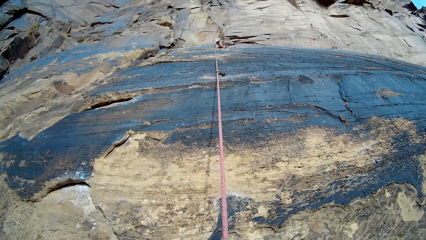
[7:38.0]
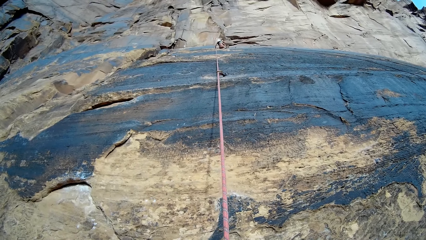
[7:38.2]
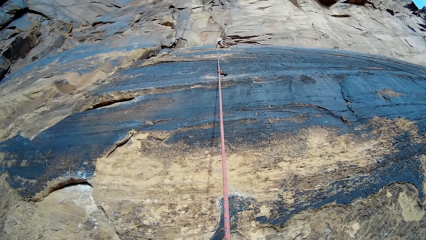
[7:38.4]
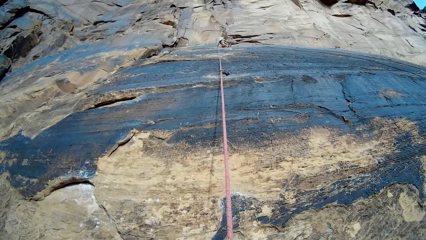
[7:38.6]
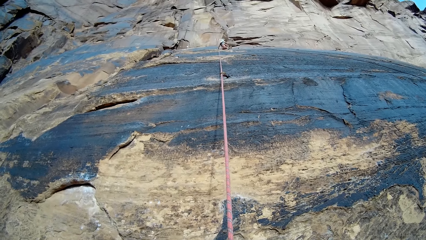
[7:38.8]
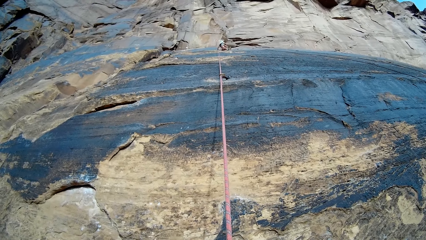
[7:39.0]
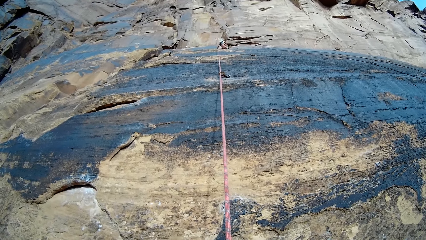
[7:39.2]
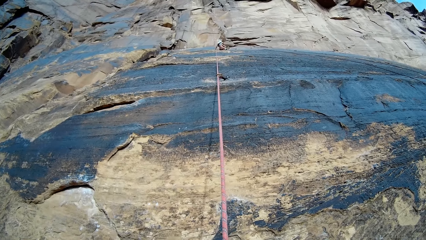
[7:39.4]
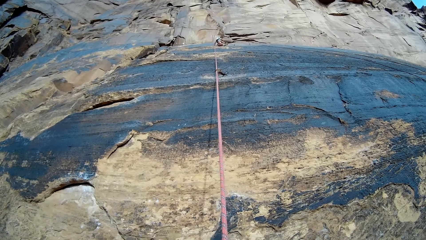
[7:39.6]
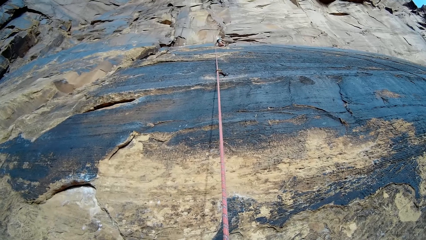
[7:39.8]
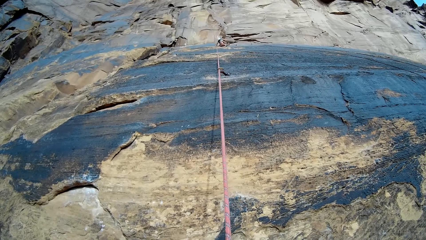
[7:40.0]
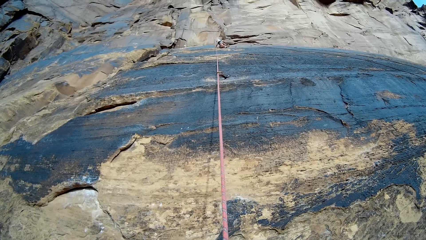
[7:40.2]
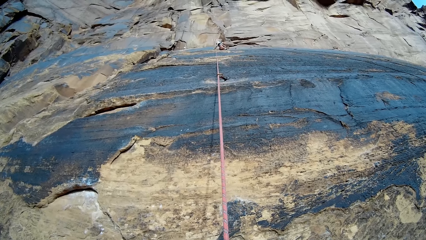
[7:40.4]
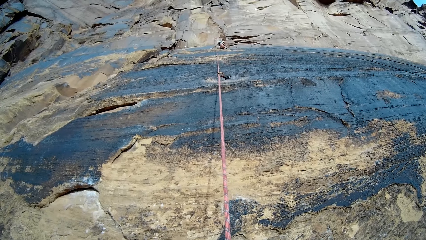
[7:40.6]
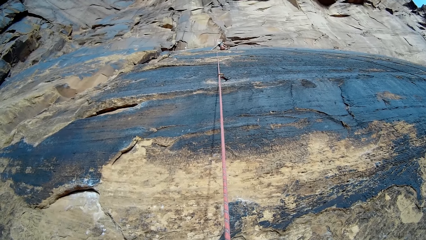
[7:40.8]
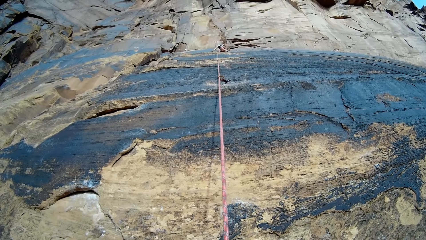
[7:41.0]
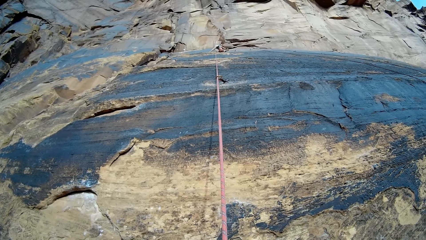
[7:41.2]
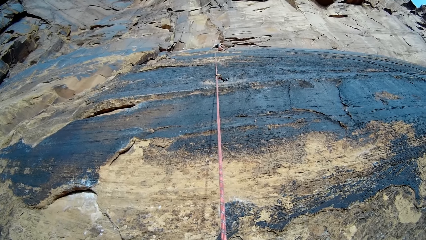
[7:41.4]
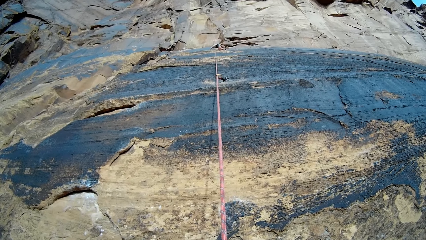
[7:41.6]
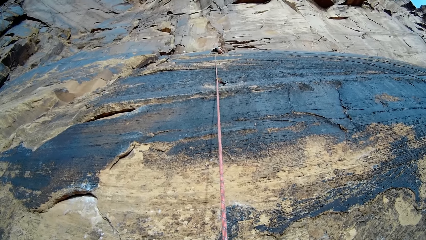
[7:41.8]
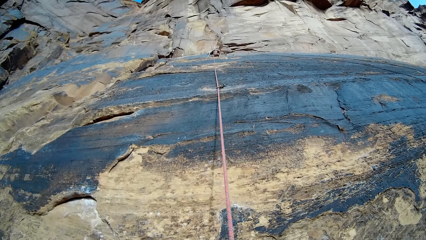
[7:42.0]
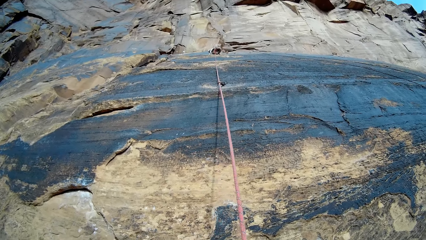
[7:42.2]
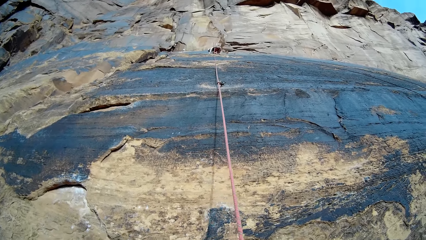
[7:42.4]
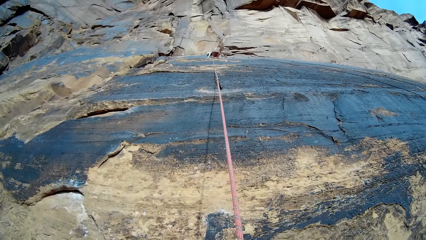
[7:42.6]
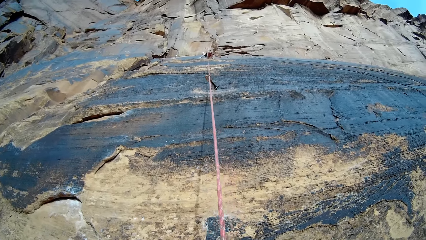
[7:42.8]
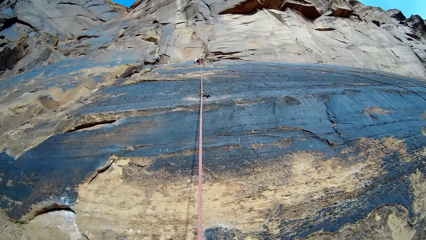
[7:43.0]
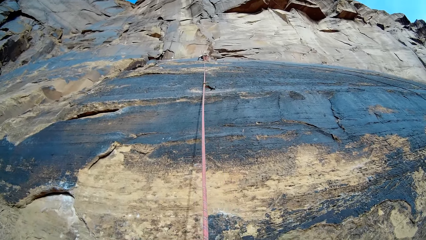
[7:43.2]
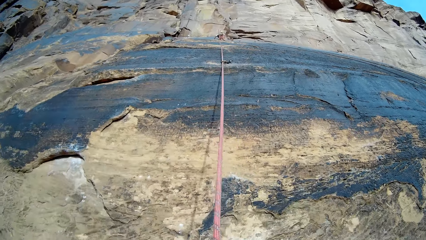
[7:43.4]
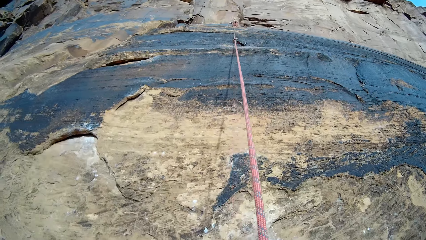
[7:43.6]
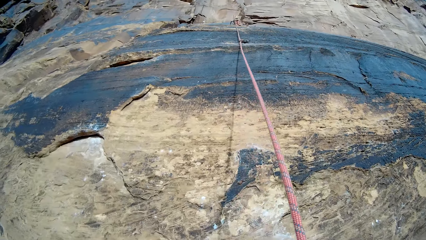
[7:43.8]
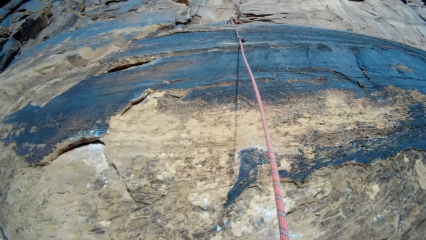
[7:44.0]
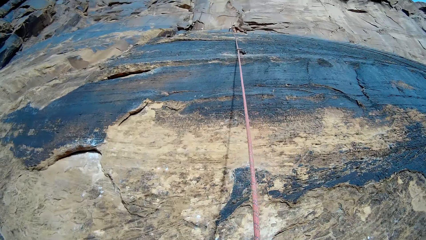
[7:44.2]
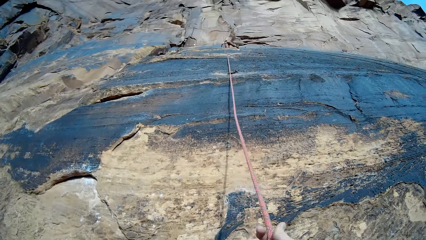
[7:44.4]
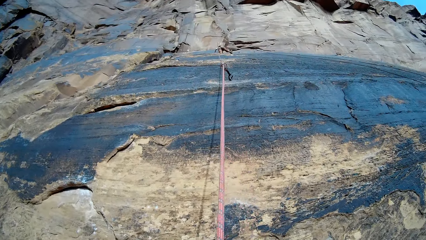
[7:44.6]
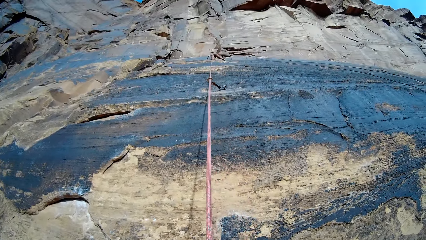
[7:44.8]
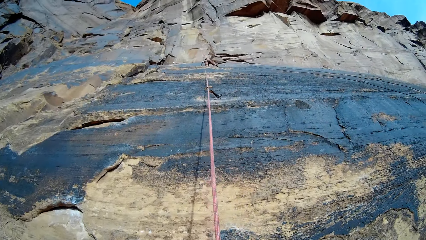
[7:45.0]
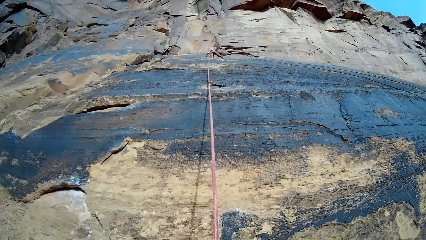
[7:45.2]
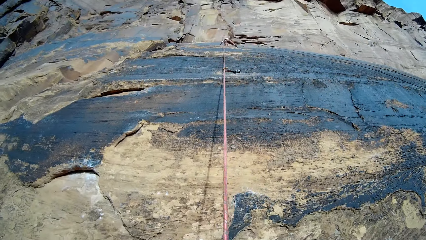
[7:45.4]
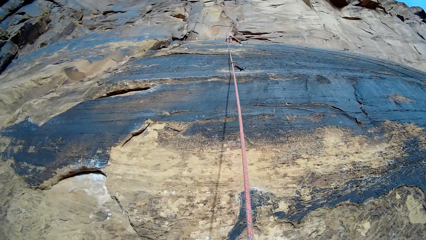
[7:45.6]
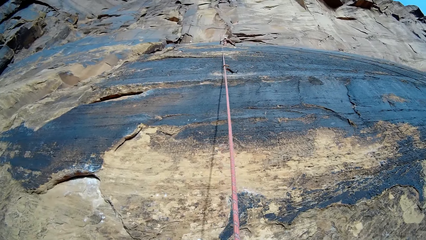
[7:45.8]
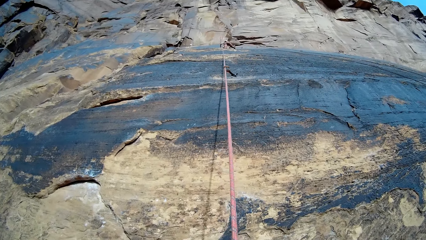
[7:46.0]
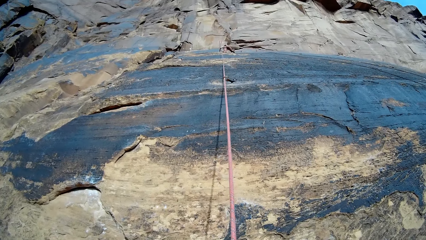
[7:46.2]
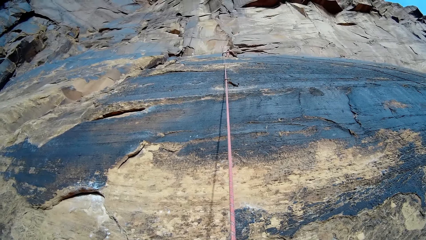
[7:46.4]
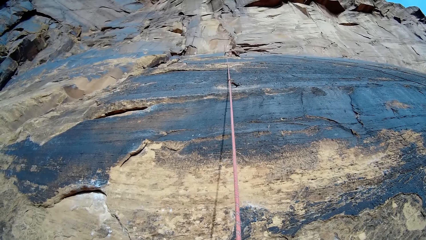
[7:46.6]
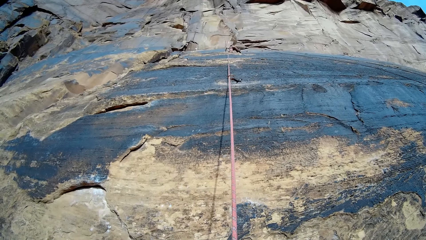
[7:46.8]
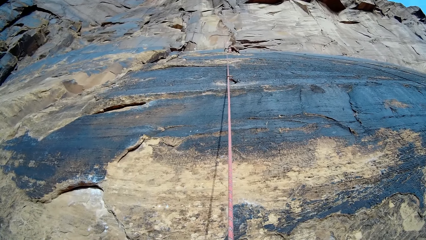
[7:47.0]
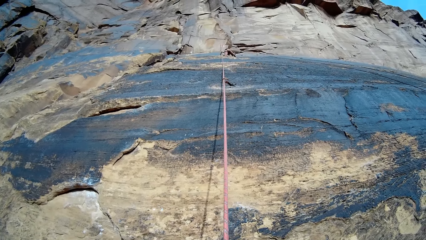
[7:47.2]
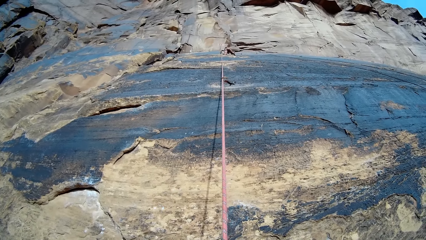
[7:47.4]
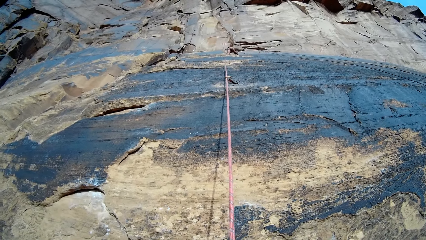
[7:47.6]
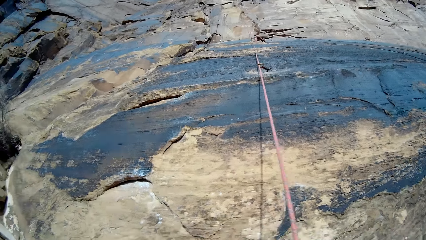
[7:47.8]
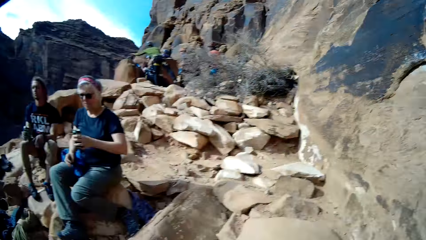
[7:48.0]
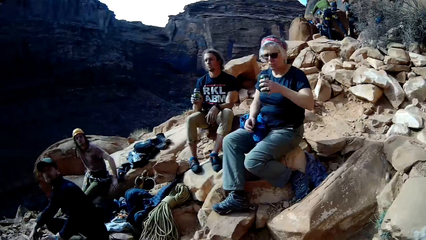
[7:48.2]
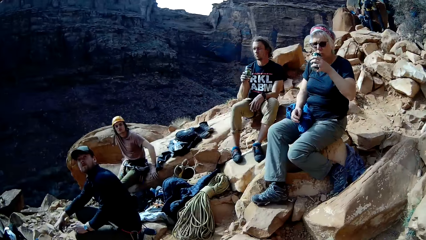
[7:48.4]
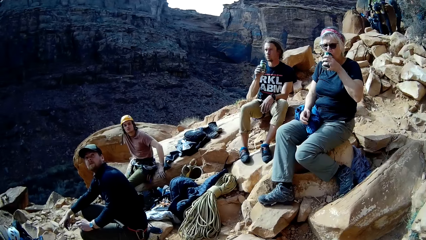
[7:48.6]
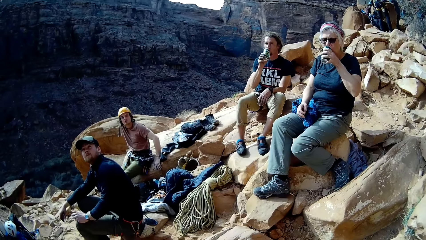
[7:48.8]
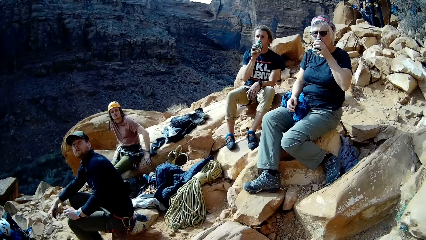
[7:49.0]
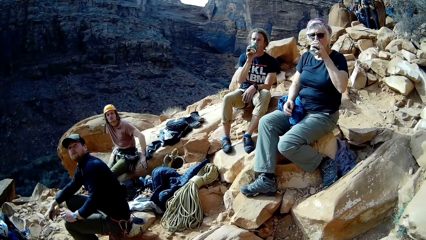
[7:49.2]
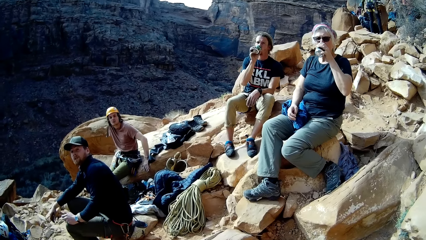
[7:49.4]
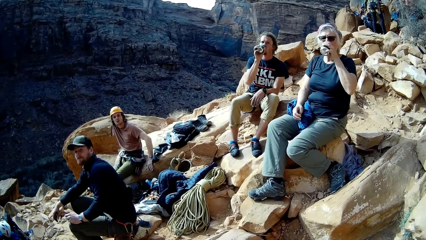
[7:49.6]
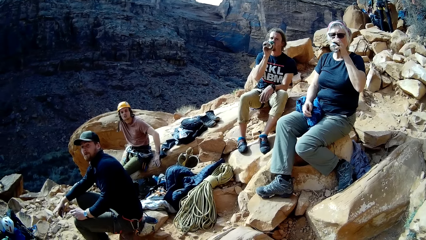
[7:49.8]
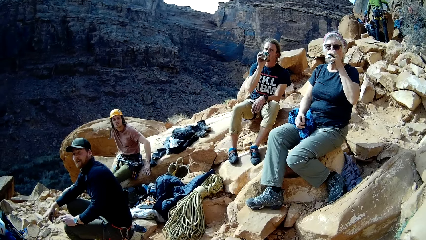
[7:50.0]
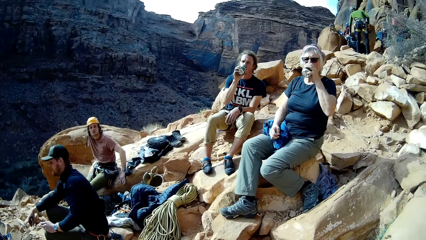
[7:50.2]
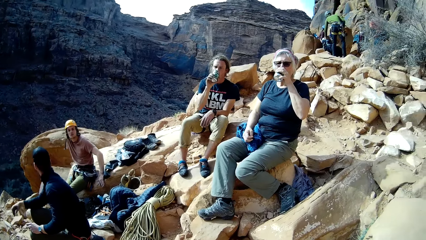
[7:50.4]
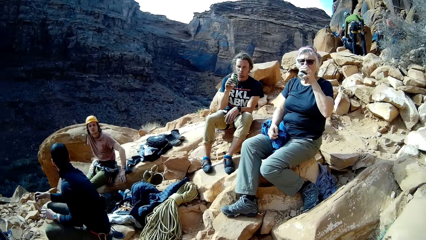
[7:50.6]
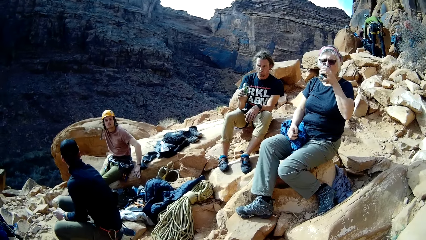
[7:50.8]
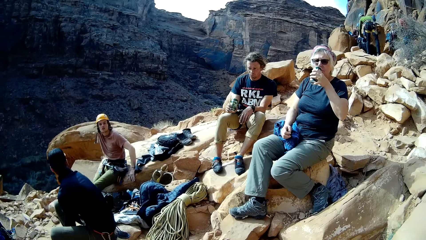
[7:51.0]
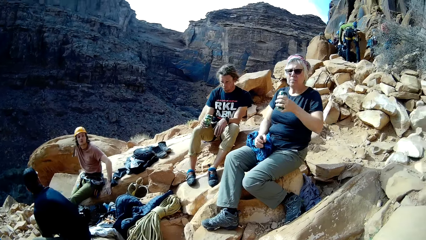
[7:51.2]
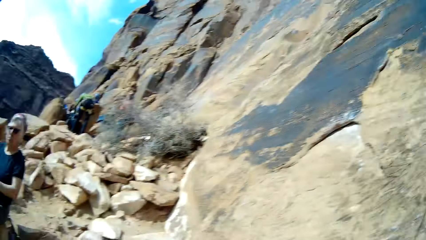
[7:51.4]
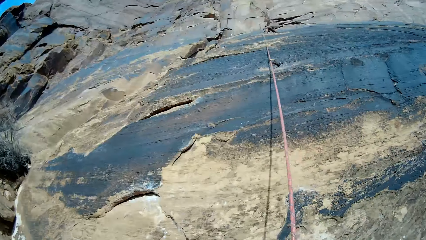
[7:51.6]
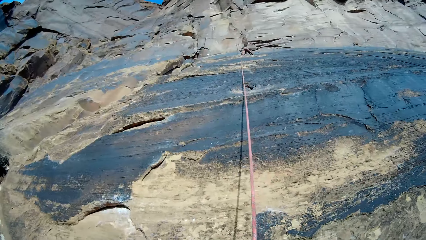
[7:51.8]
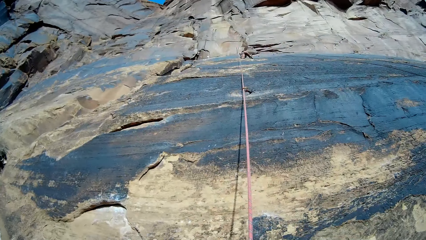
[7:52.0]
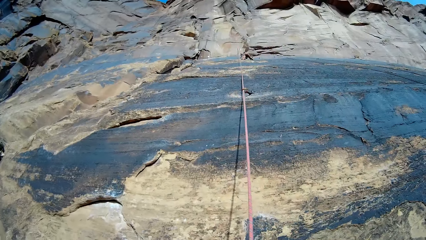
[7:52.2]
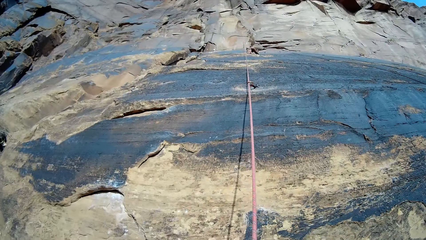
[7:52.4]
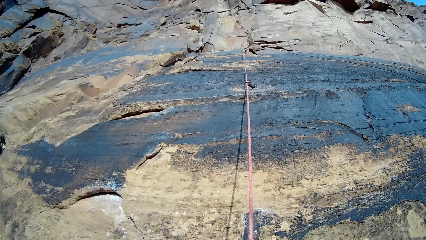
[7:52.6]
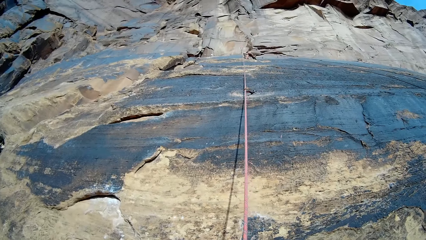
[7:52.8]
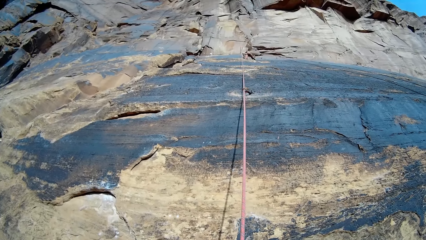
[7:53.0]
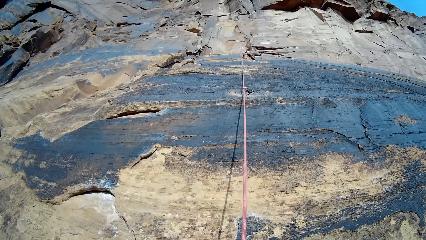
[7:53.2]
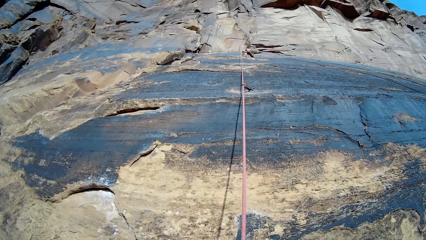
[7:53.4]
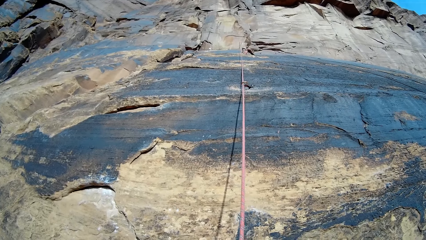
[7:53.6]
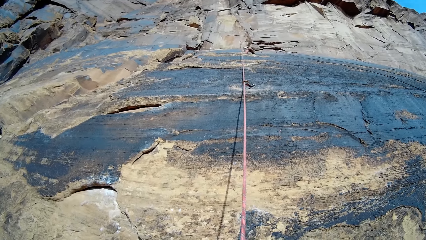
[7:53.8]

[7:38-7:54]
The camera wearer looks up the mountain. A person climbs up the mountain. The camera wearer looks and turns. A woman drinks from a can in her left hand. A man drinks from a can in his right hand. The man stops drinking. The woman drinks something. The person does something. Another woman climbs the mountain with her hands. The camera wearer looks up the mountain.
